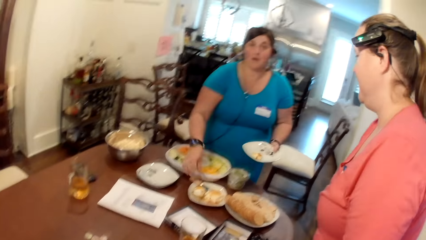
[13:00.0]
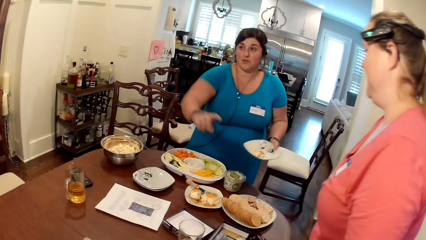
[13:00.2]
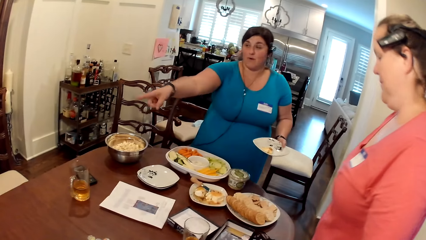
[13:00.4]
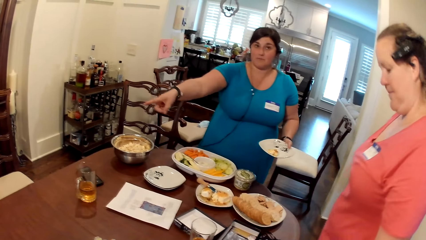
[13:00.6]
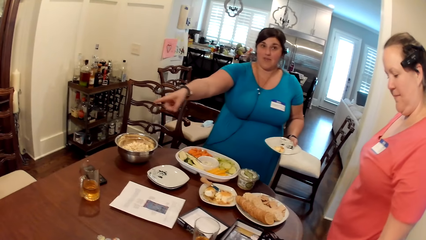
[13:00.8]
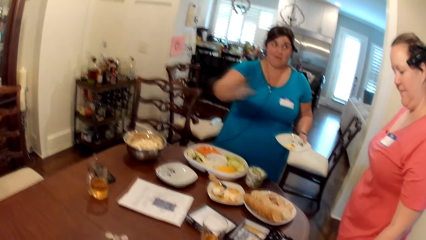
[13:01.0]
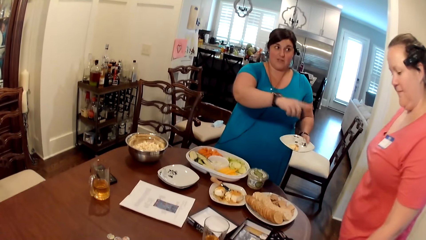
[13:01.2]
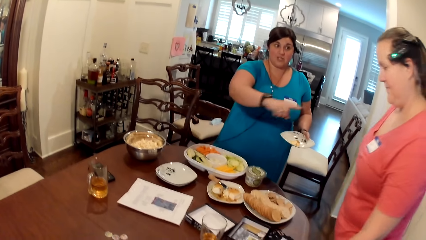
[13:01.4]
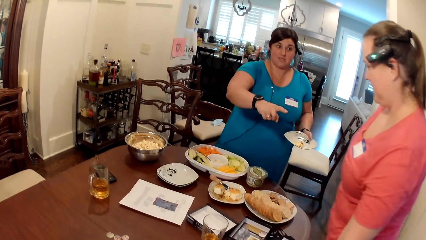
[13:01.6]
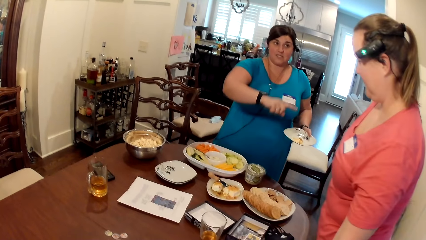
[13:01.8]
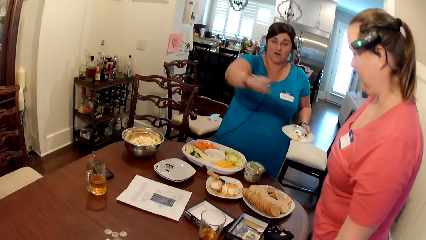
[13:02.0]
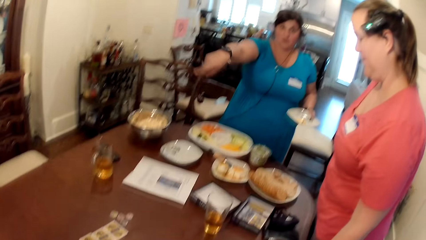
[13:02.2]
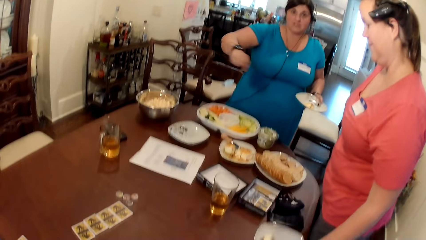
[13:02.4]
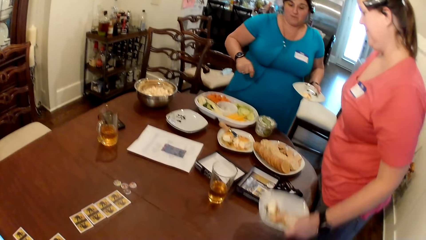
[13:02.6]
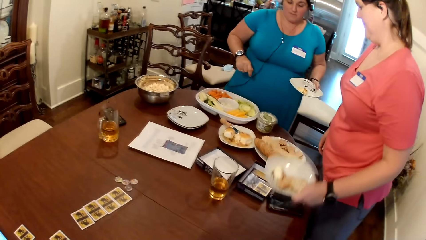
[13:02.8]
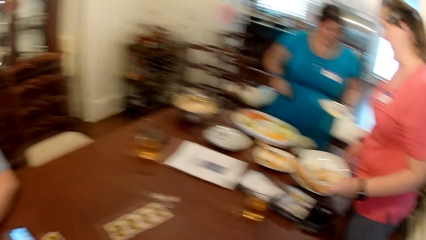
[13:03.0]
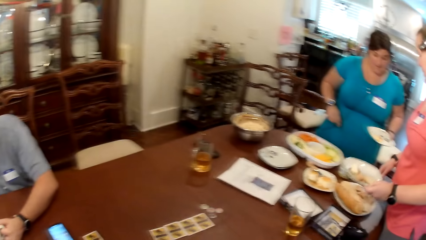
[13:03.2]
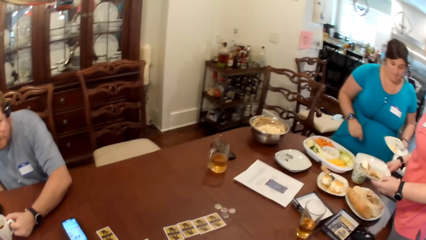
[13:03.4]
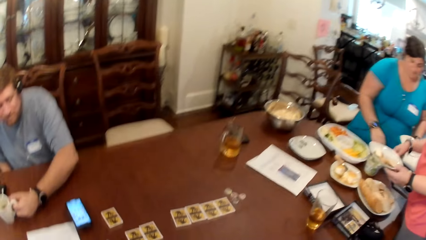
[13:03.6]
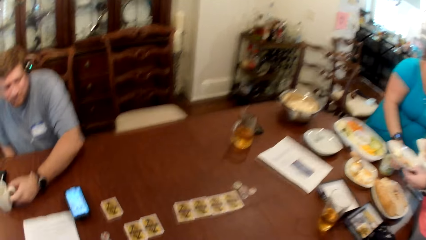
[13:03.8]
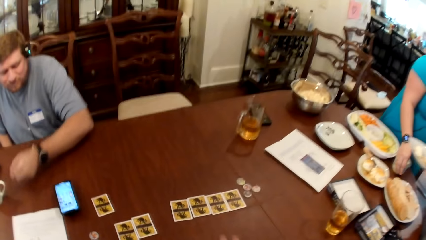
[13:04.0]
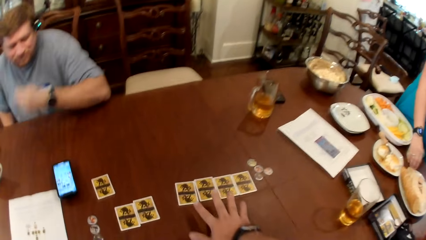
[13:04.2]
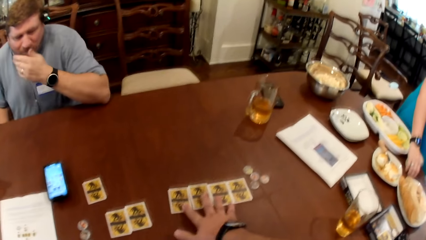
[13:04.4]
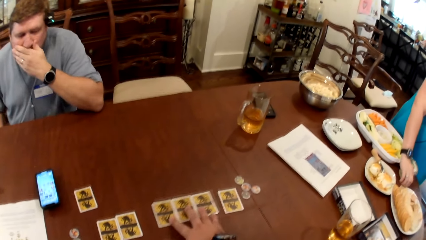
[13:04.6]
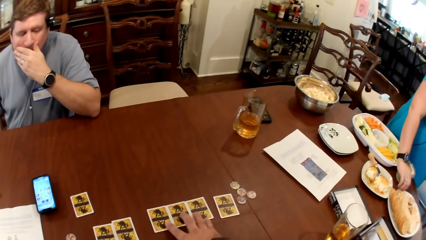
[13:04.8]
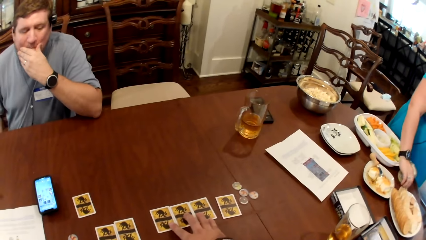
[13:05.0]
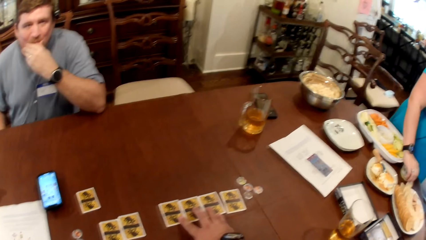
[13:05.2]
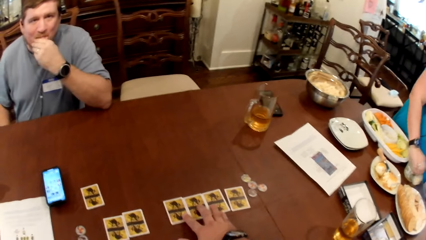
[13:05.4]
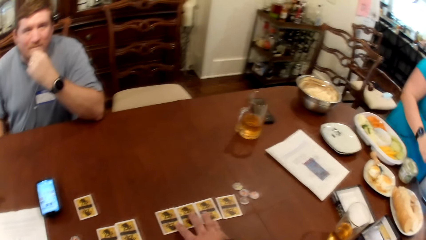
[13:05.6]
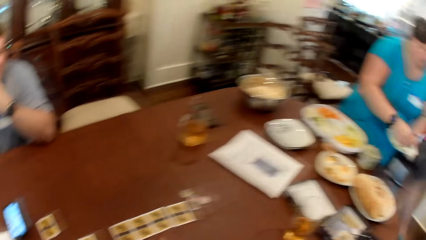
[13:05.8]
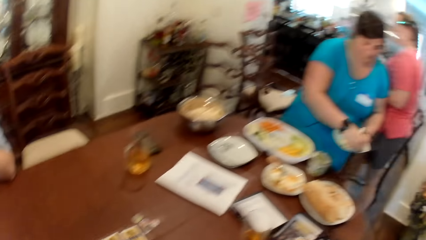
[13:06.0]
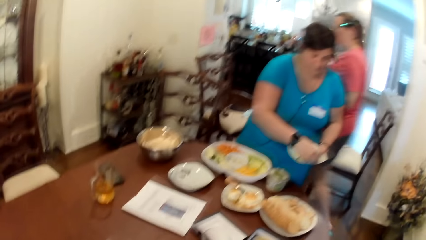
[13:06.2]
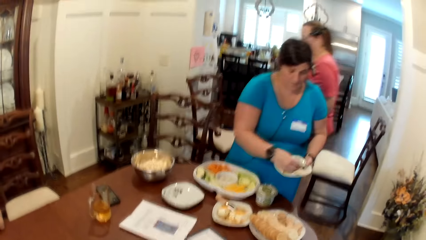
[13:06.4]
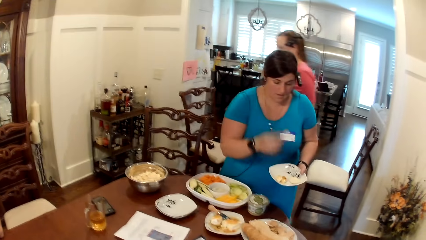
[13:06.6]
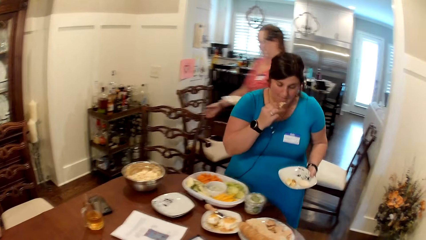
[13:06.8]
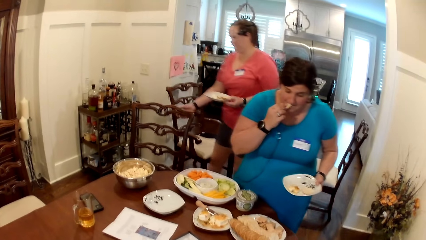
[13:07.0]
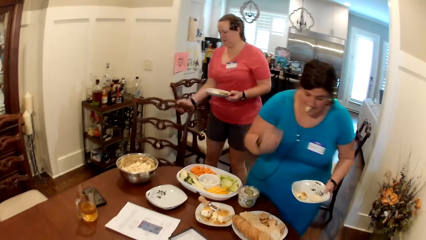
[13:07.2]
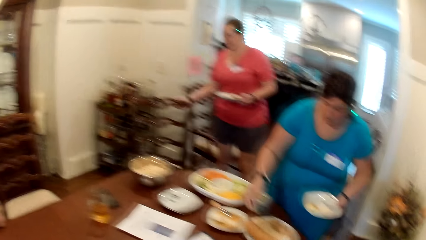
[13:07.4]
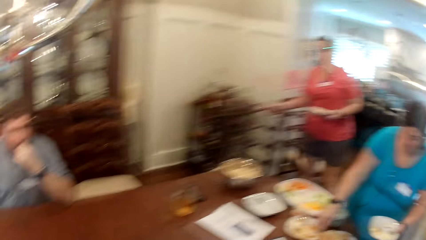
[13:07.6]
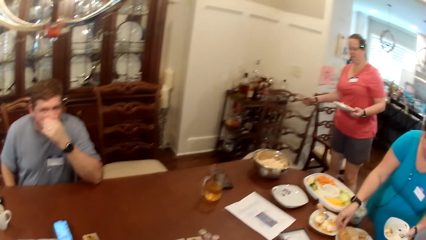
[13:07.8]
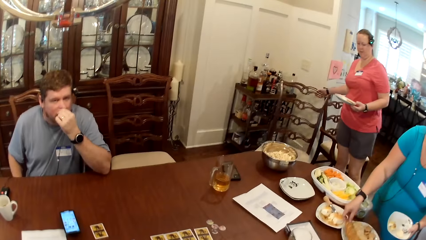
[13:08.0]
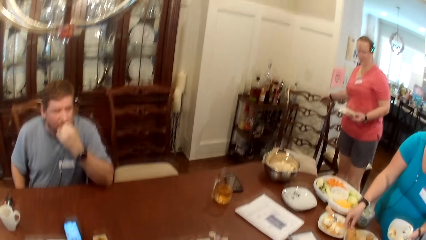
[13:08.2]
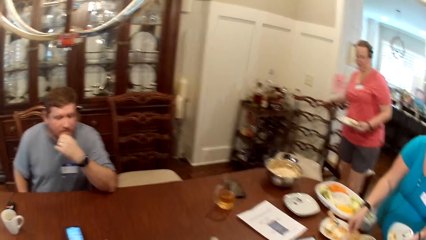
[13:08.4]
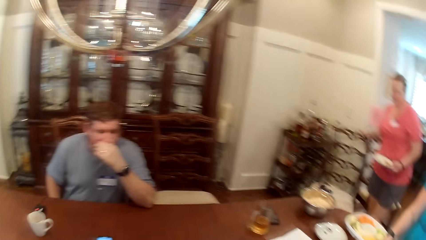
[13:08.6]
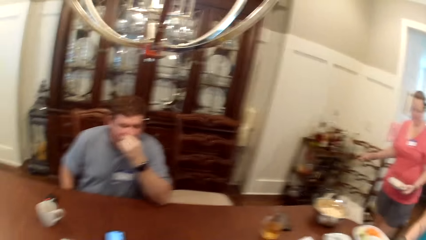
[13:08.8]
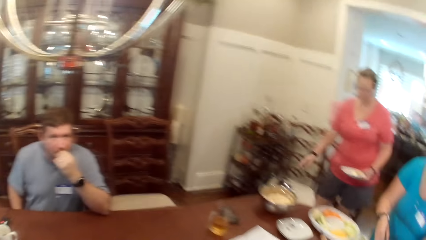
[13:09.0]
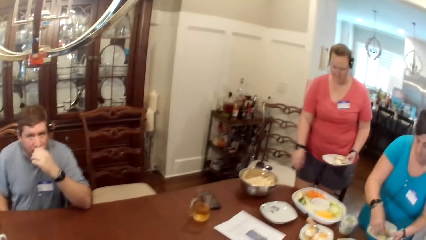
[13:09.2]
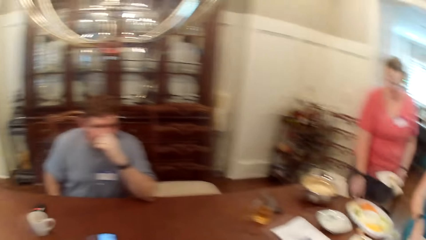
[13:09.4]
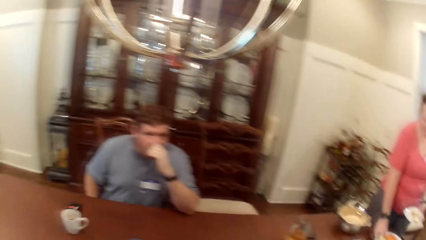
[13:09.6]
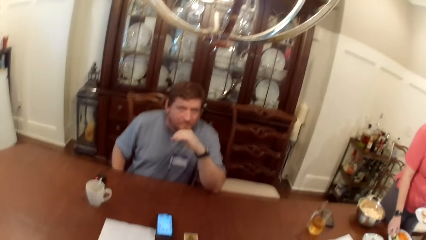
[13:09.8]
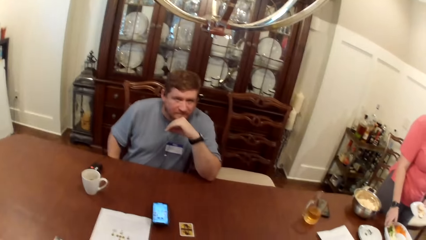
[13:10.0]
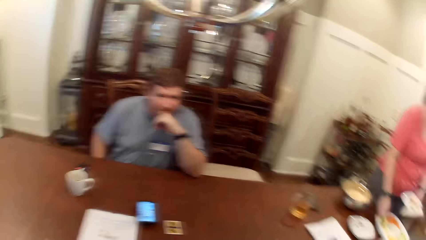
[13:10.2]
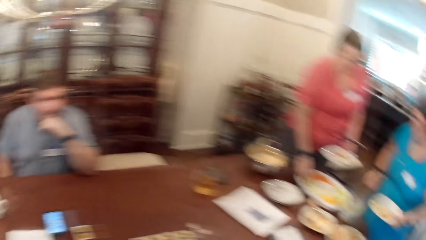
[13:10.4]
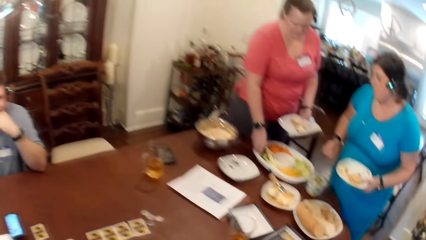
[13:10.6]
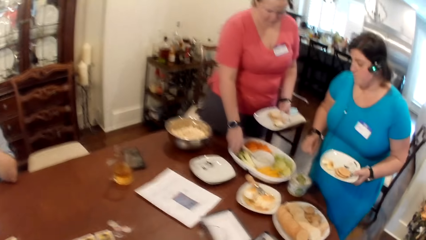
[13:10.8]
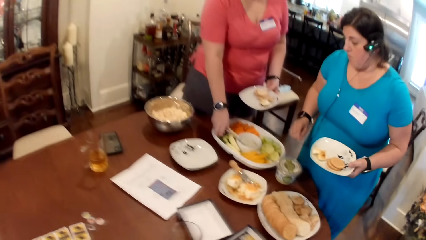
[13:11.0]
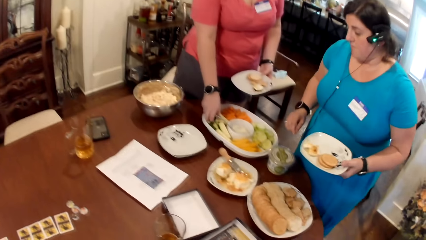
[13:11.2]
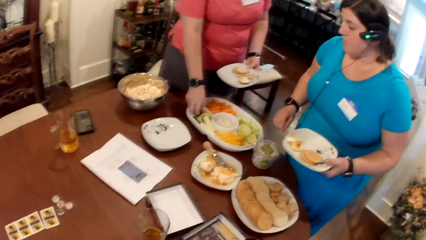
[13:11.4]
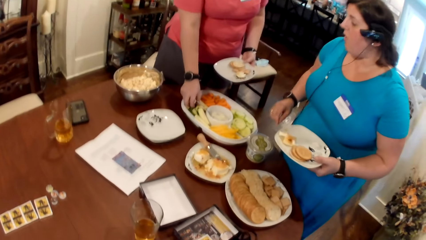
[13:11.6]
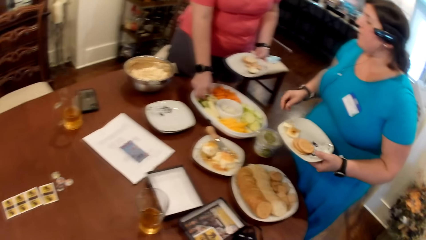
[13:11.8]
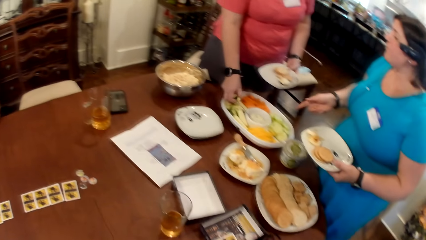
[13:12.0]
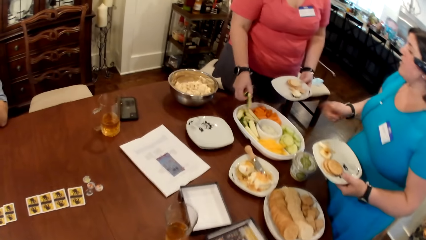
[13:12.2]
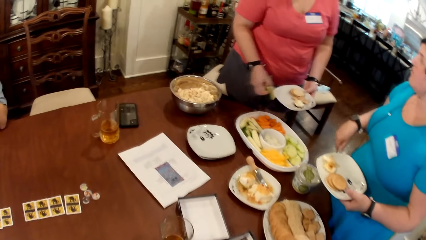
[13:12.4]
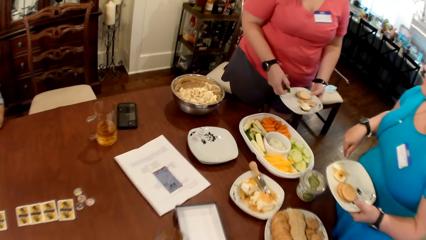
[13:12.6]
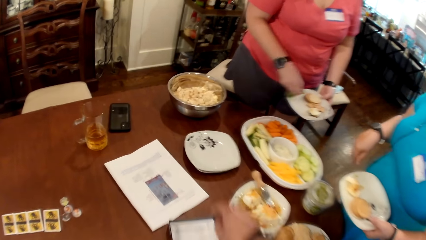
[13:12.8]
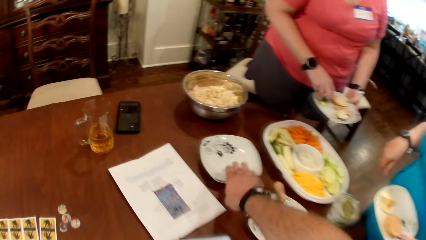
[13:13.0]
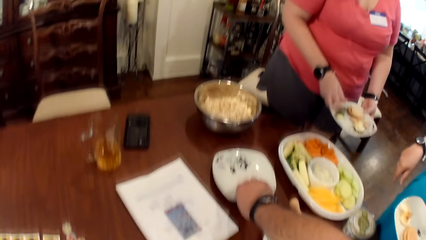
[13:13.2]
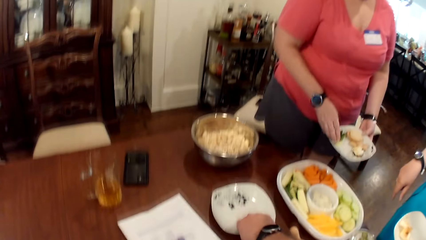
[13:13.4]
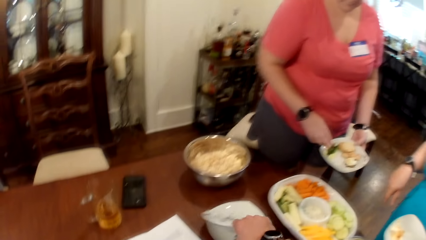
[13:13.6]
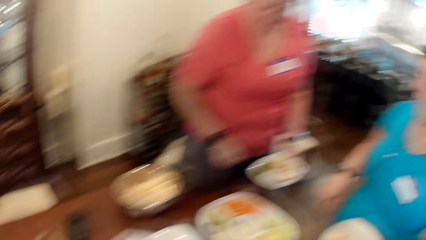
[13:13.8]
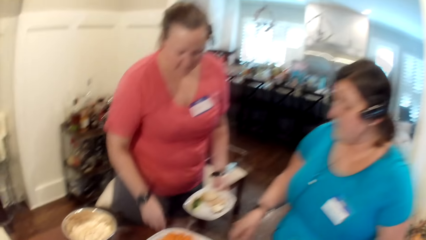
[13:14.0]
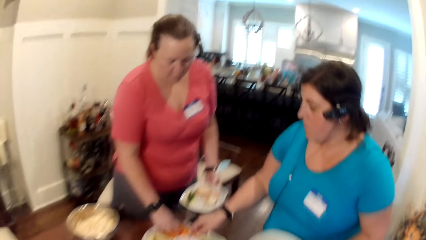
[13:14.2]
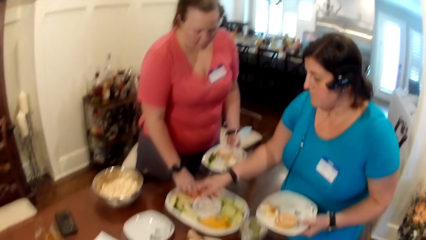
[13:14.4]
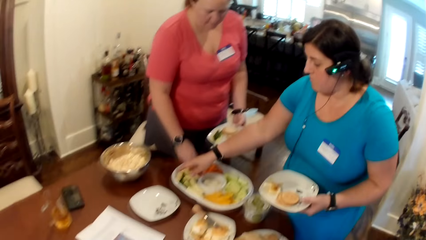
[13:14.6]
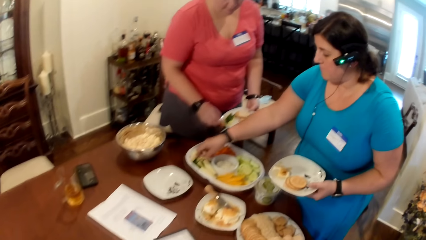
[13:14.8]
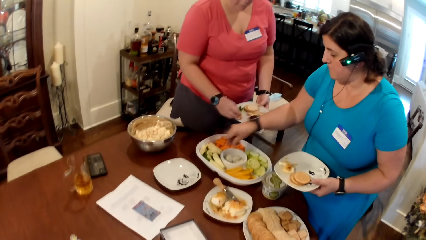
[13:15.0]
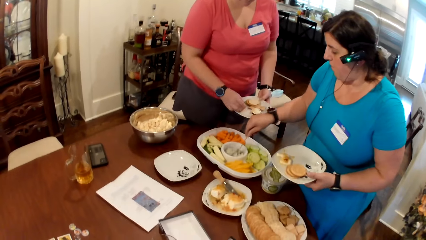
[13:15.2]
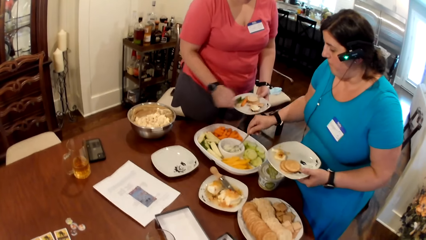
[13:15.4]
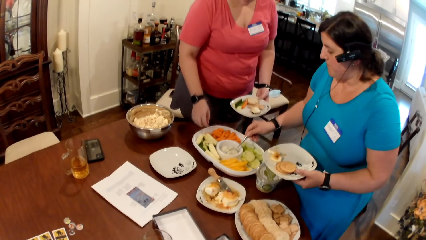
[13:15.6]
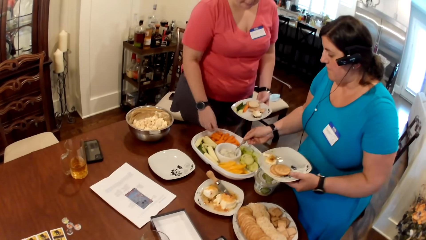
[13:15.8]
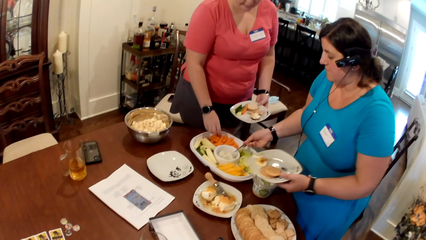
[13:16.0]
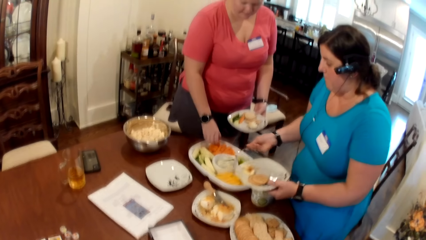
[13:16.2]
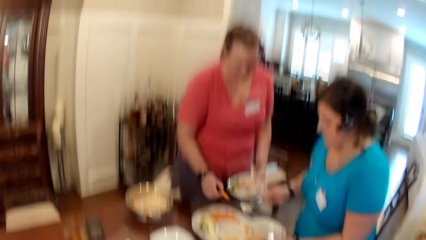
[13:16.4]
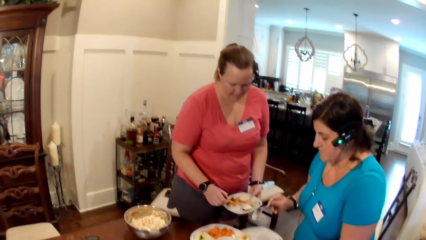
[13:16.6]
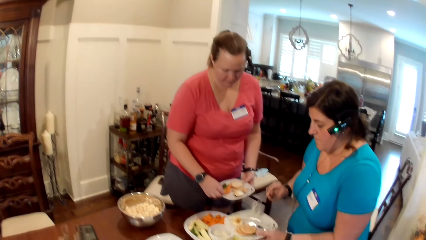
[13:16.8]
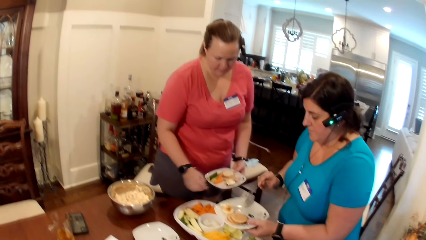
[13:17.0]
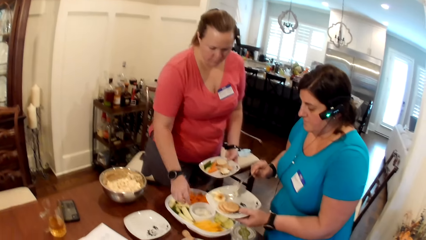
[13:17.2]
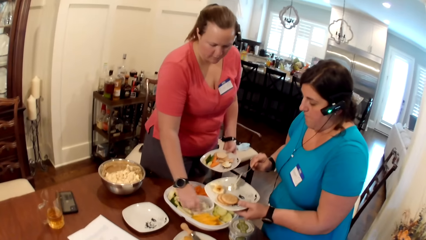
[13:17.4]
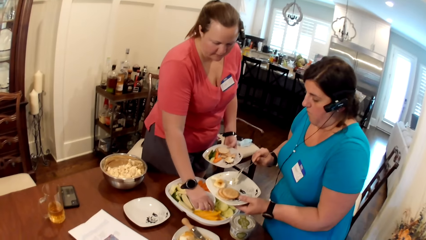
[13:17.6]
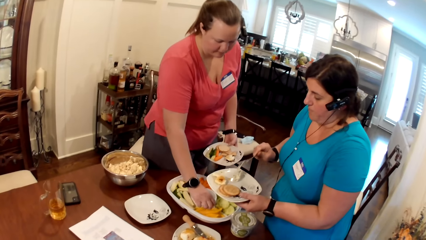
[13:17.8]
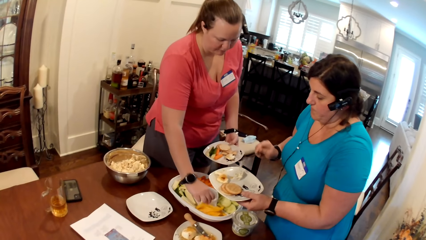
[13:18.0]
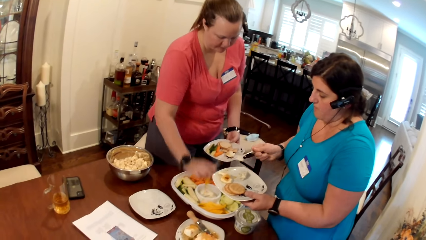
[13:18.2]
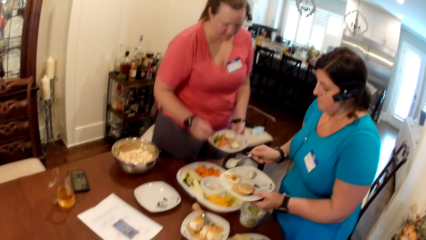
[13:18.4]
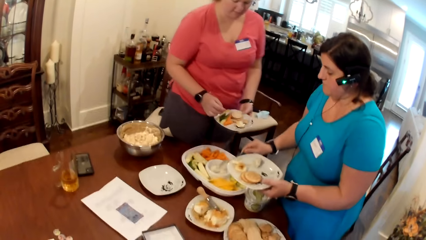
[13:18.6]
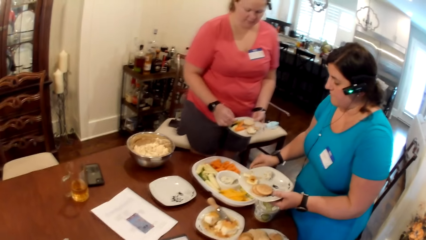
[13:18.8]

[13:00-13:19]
A woman picks up her plate on the table with her left hand. The camera wearer moves the cards on the table with his right hand. A man cleans his mouth with his left hand. Another woman picks up biscuit from a biscuit bowl on the table with her right hand. The camera wearer touches the cards on the table. The other woman puts the biscuit in her right hand in her mouth. The first woman pulls a chair with her right hand. The other woman picks up biscuit from the biscuit bowl on the table with her right hand. The first woman serves fruit from the fruit bowl on the table onto a plate in her left hand with her right hand. The camera wearer picks up a bowl from the bowl set on the table with his right hand. The other woman picks up the spoon in the fruit bowl with her right hand. The other woman serves sauce from the fruit bowl on the table with the spoon in her right hand onto the plate in her left hand.
